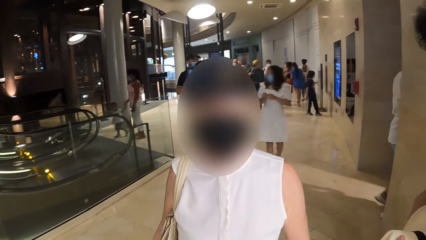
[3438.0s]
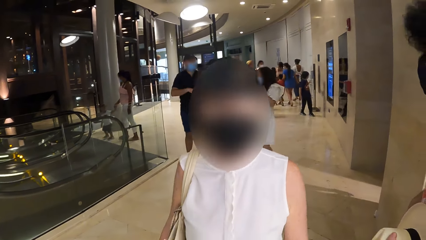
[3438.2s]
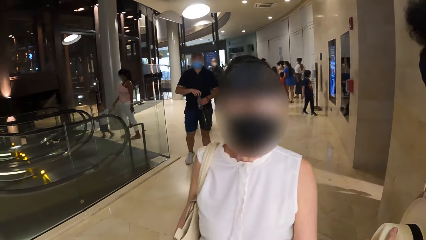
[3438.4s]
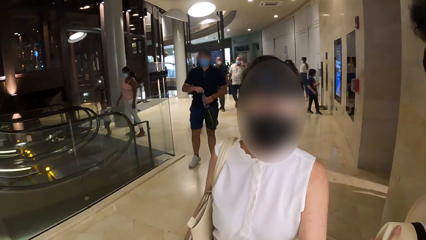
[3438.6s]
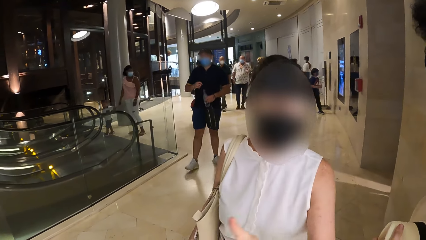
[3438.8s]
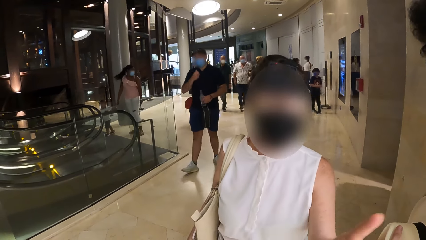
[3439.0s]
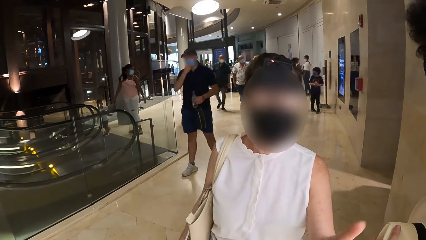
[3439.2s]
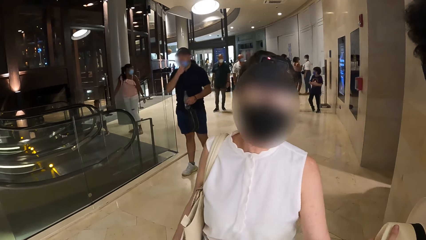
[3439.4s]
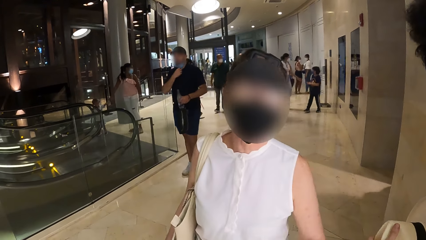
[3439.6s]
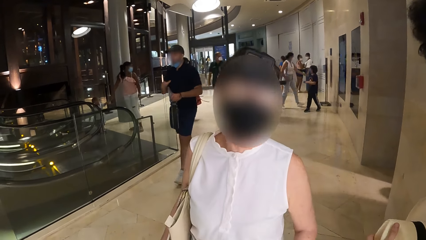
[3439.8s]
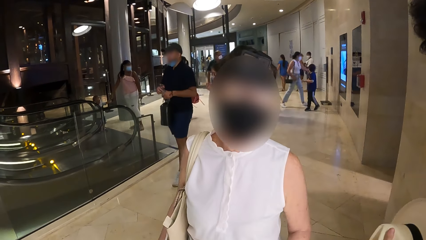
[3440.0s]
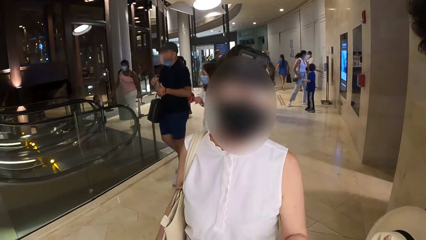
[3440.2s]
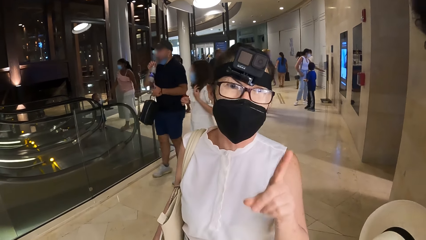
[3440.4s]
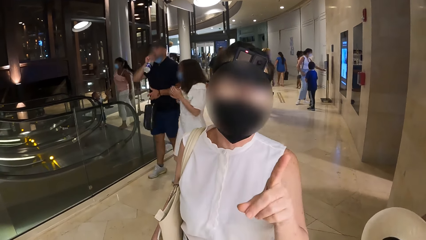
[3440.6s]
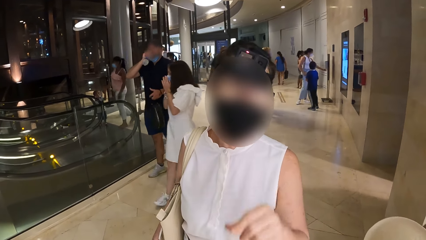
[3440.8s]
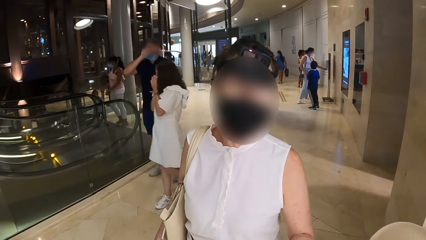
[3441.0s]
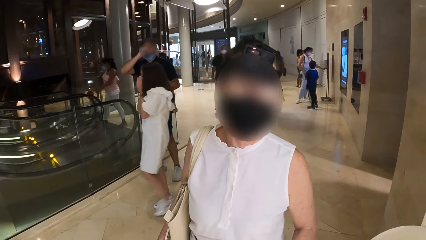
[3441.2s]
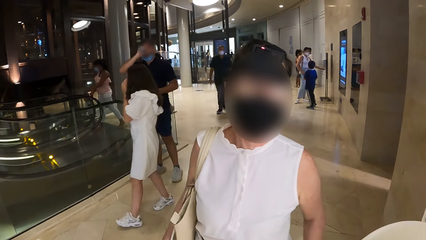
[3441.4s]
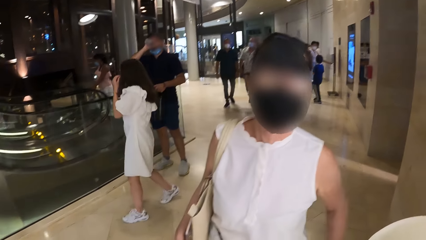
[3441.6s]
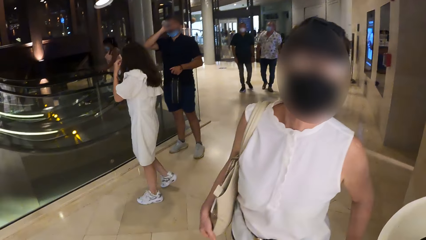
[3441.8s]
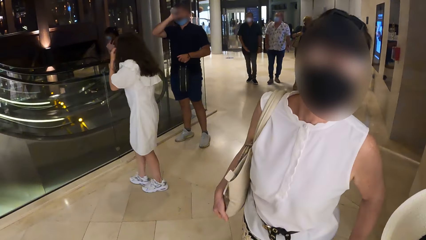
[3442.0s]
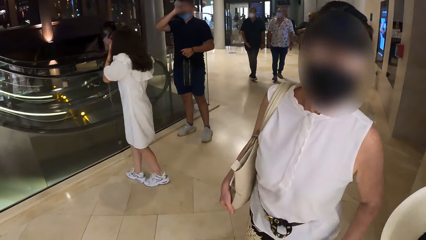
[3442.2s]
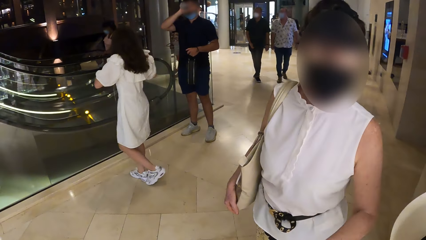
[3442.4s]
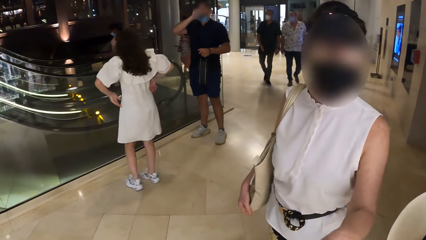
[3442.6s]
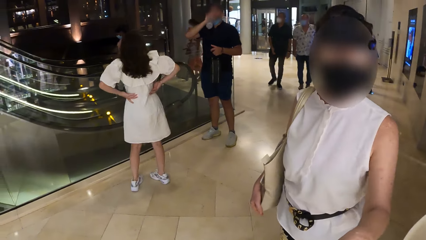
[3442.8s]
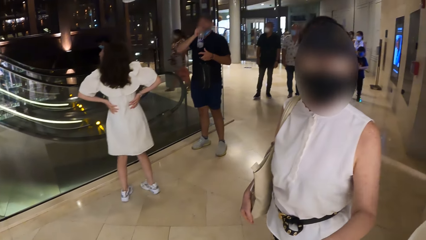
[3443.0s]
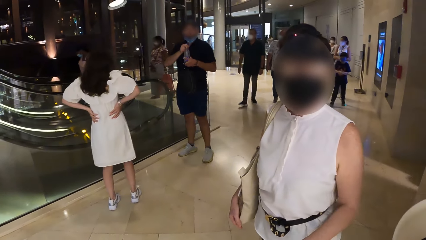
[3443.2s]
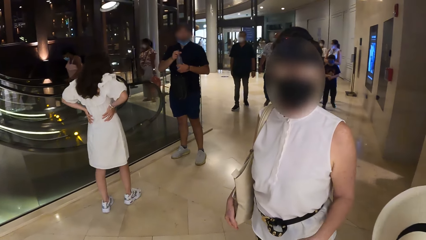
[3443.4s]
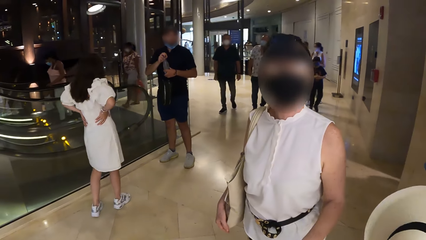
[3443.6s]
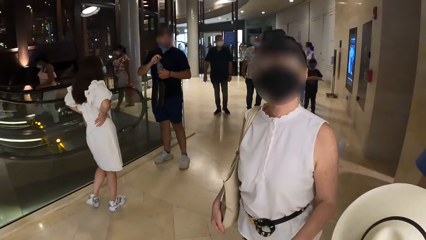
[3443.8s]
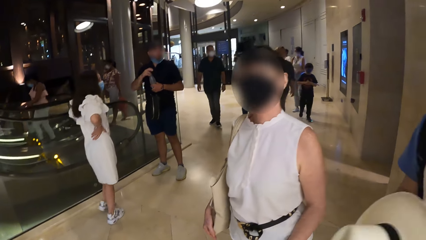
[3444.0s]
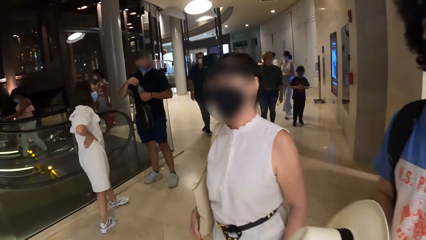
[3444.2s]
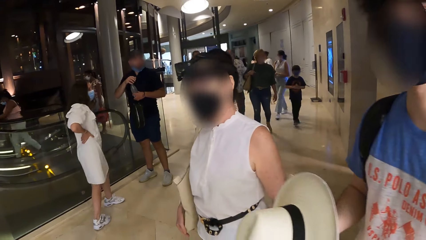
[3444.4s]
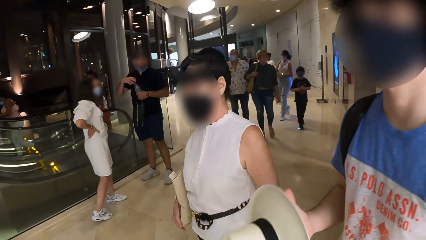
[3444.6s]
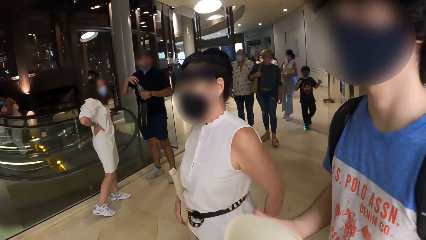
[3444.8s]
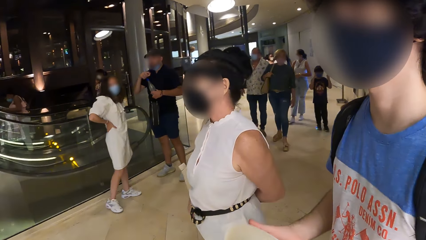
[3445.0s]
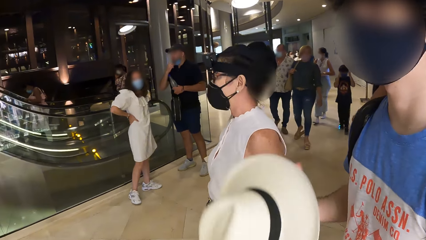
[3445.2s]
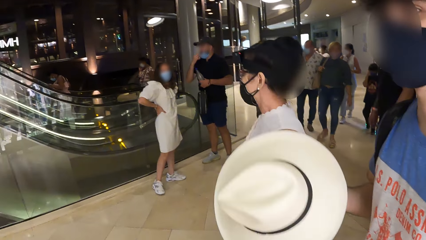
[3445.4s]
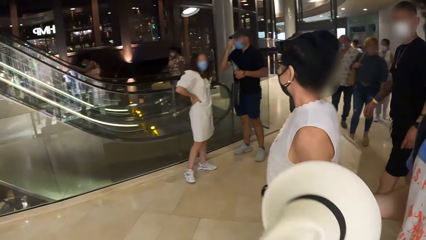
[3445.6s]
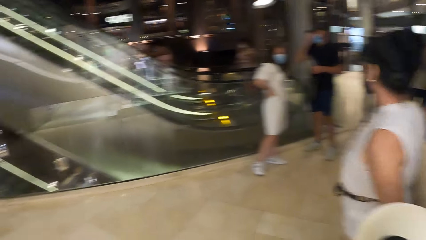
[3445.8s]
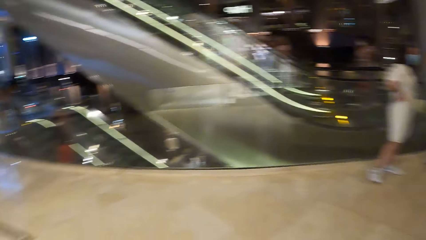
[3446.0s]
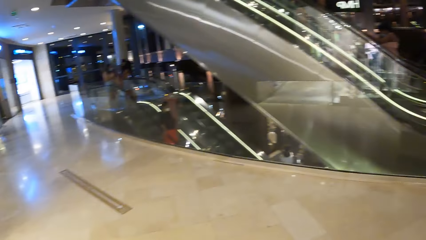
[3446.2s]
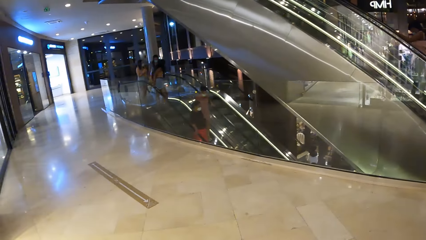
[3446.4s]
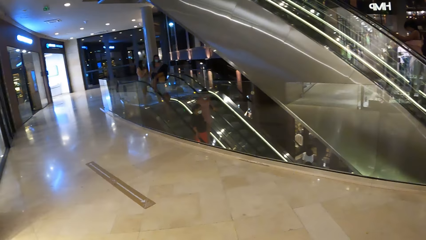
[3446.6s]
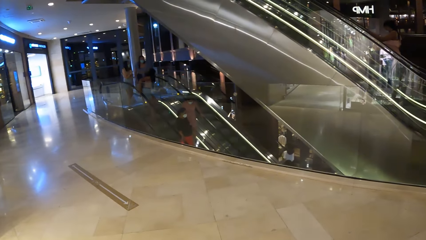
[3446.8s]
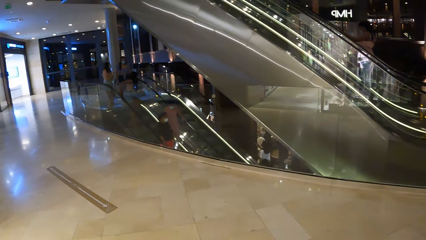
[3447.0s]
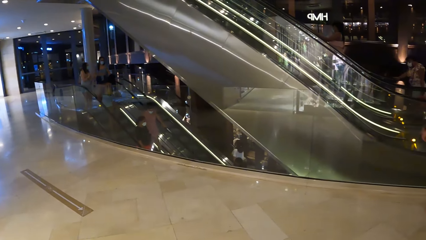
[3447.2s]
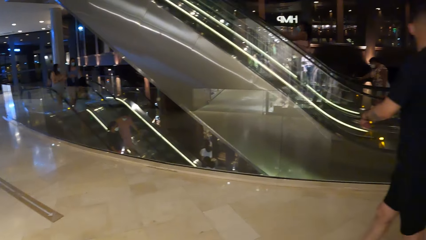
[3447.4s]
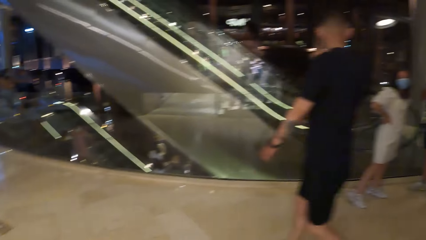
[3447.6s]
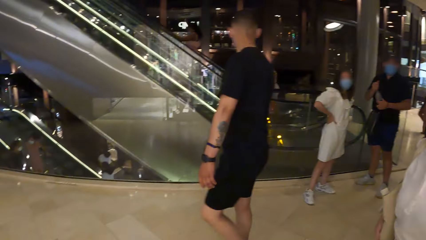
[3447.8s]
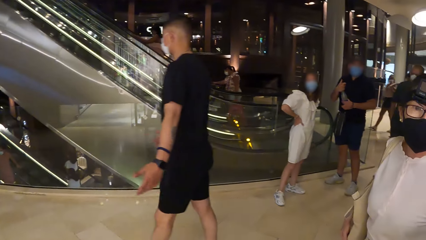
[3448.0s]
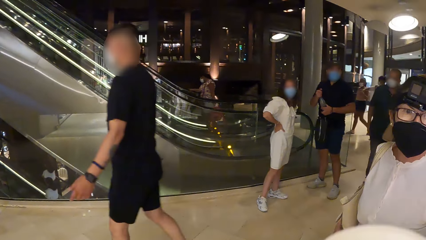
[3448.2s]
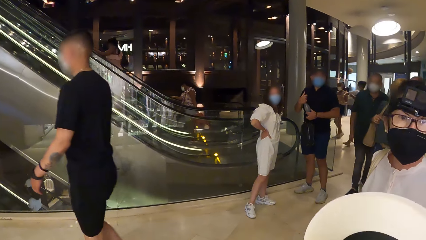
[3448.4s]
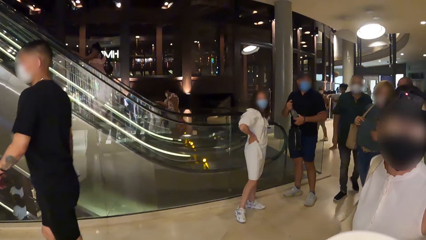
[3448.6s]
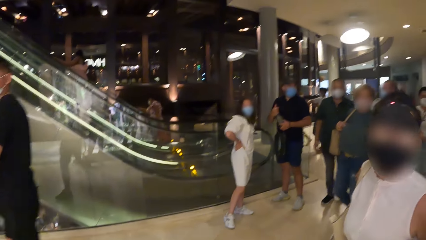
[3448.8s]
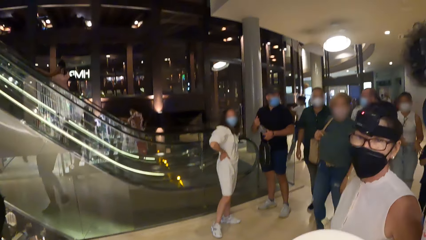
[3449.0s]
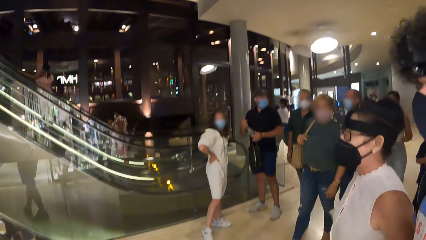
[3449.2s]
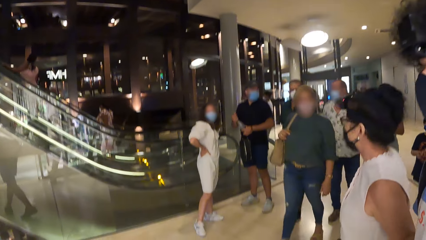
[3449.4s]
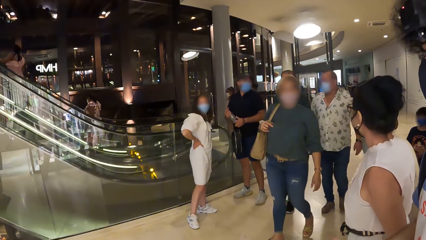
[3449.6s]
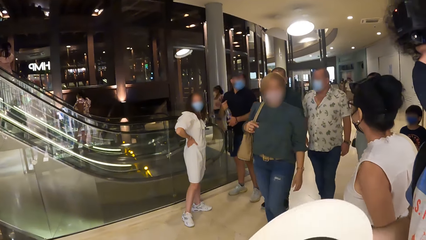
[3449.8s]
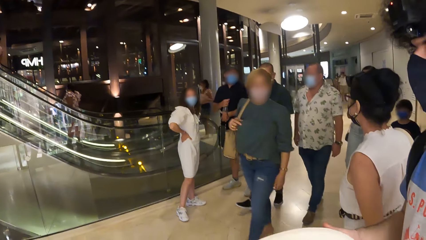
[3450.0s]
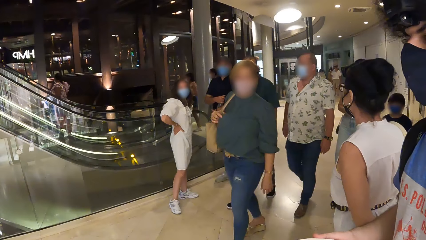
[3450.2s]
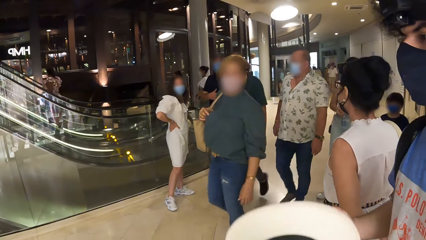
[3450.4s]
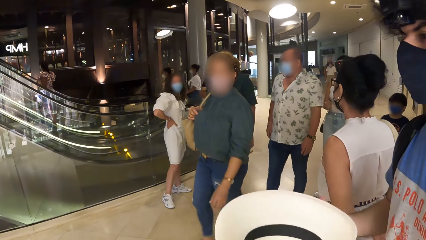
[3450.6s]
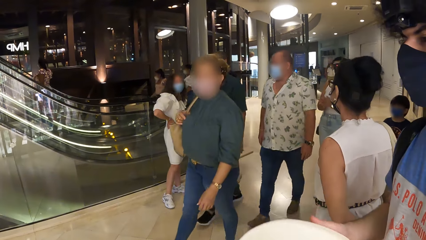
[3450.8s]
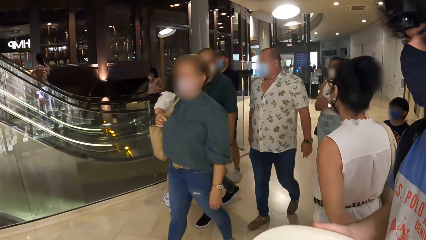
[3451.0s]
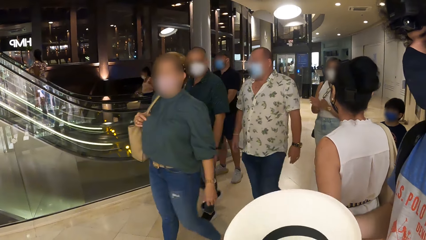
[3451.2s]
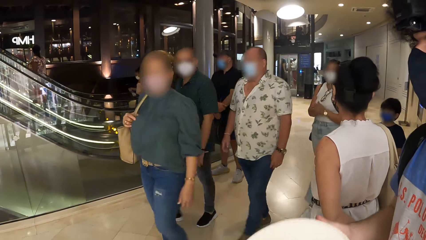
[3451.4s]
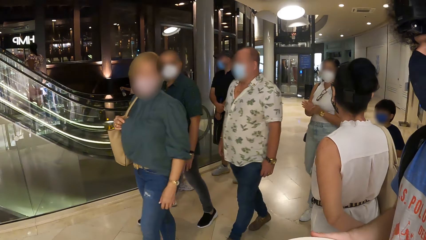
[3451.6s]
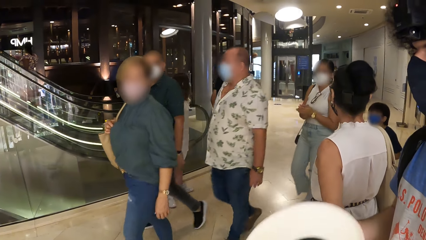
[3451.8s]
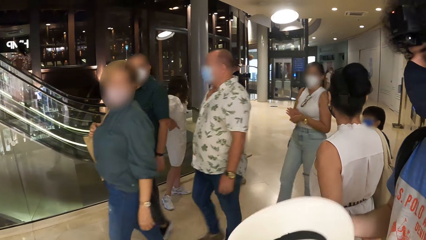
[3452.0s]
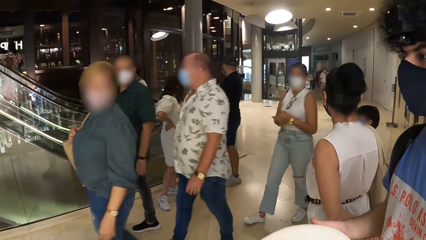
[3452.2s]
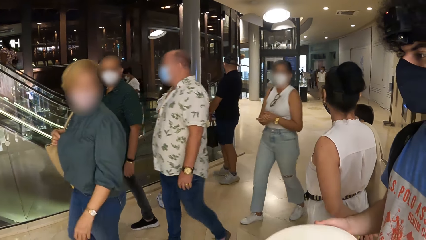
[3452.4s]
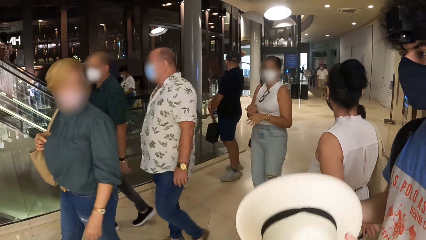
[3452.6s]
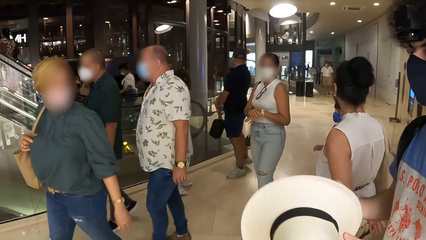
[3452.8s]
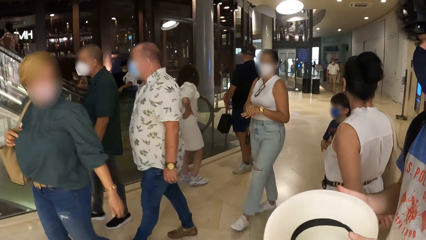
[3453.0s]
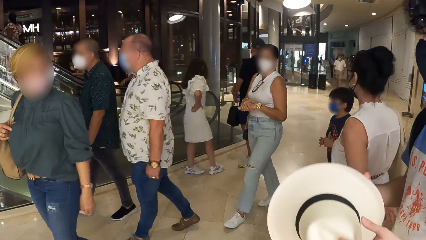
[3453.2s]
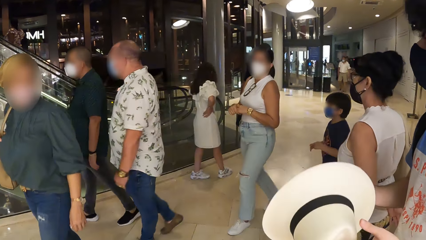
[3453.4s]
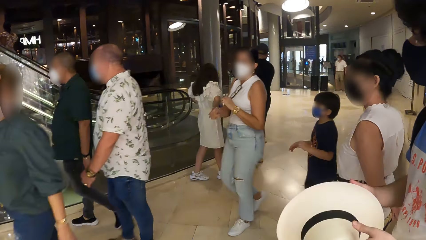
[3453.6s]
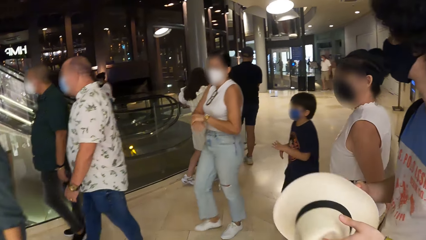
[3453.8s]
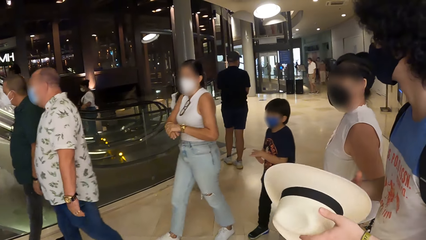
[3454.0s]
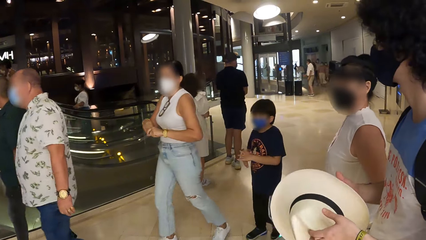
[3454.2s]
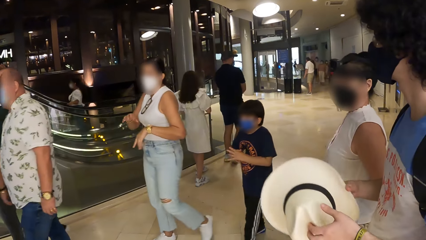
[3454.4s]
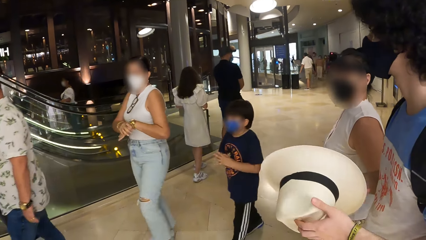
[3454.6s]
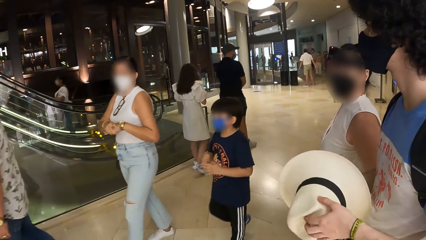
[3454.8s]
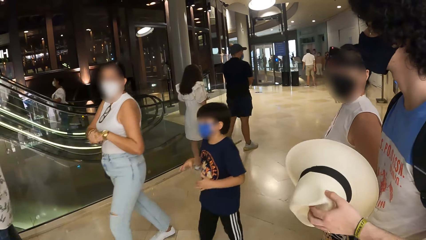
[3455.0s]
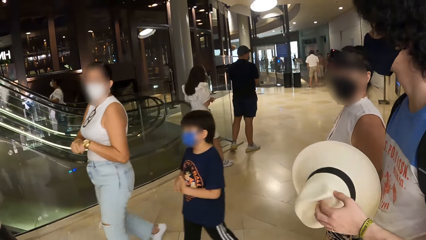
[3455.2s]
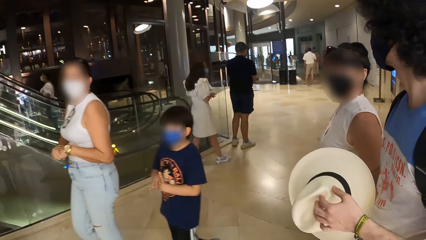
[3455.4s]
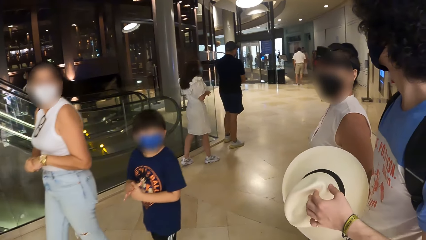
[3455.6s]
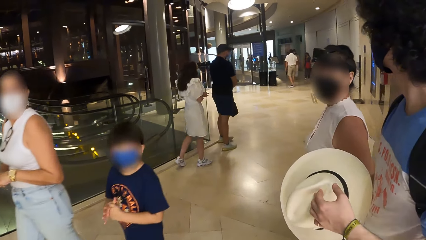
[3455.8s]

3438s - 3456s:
The camera wearer looks around the mall. A man plays with a cap.
